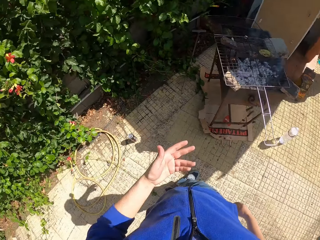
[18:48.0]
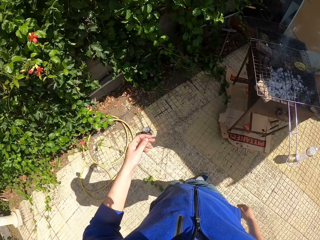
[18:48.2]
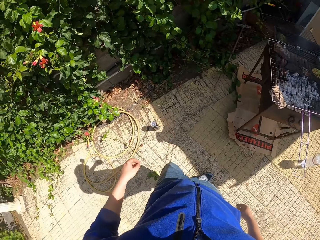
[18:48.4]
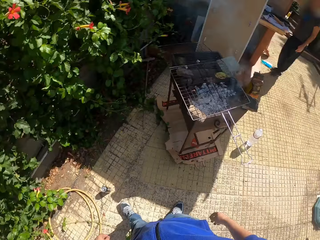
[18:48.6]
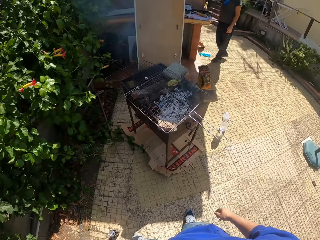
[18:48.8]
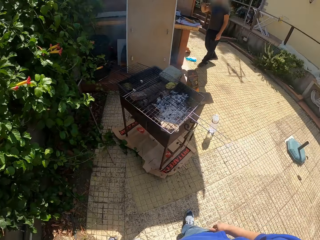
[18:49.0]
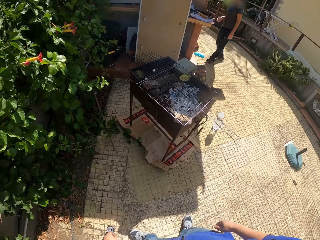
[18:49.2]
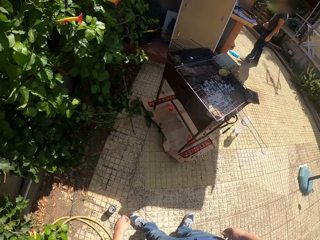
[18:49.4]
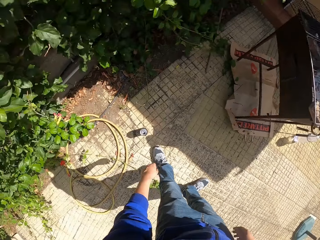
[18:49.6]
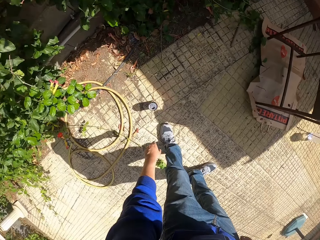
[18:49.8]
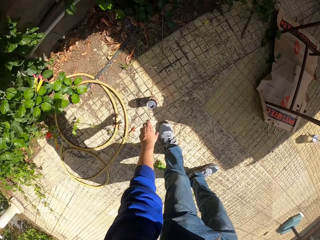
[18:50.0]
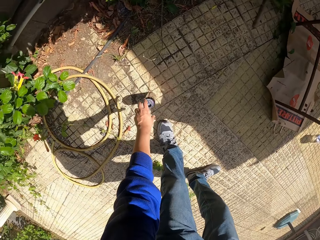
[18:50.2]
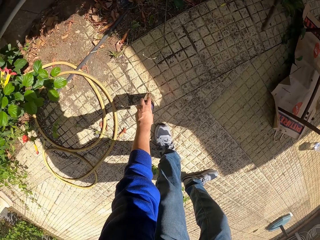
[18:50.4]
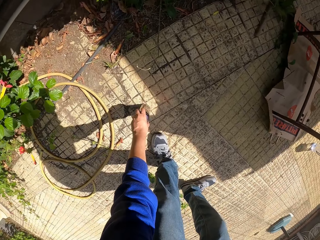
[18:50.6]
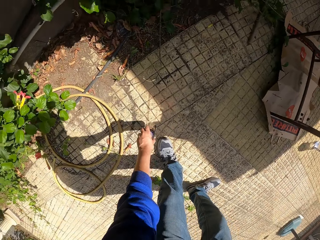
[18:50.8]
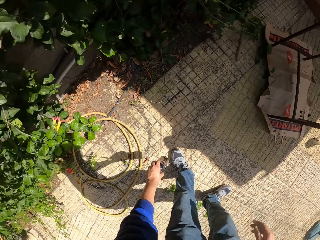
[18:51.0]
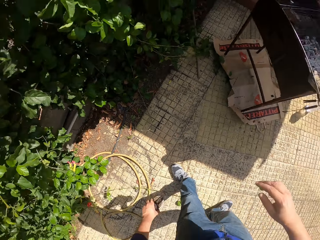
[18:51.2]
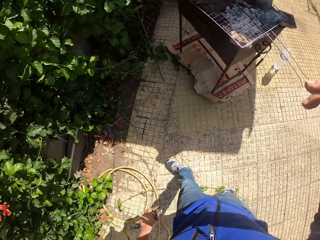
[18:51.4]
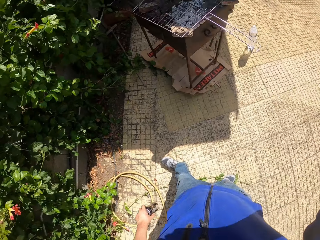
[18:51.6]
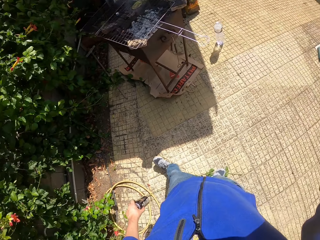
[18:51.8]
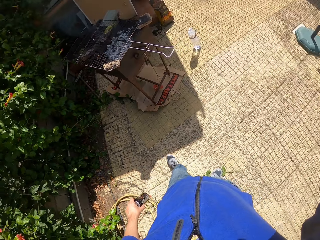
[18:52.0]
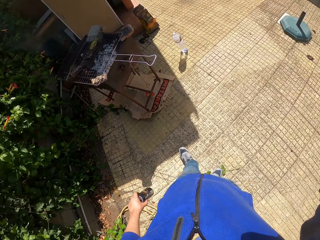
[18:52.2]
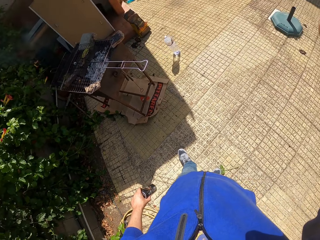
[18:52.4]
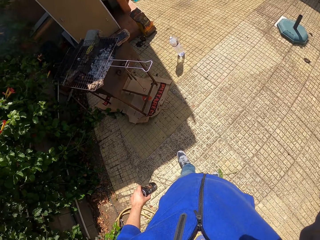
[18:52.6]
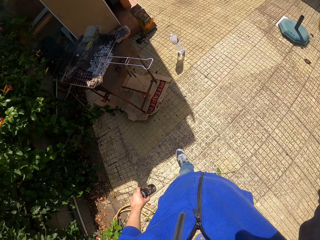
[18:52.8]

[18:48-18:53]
The camera wearer picks up a canned drink from the floor using his left hand. He bends. He adjusts the camera on his head with his right hand.
